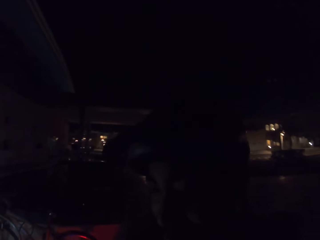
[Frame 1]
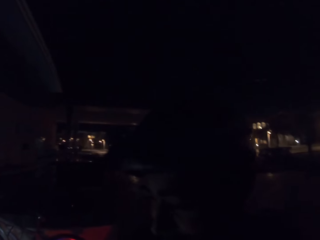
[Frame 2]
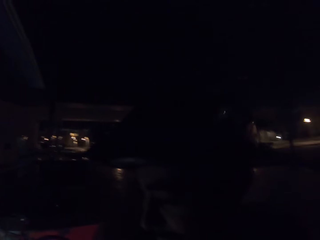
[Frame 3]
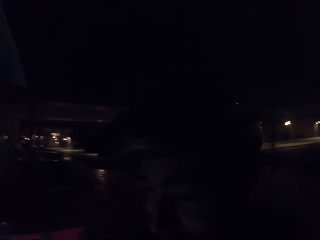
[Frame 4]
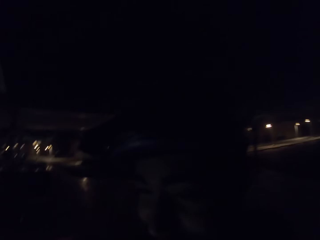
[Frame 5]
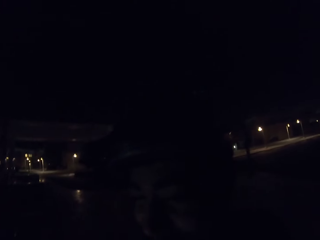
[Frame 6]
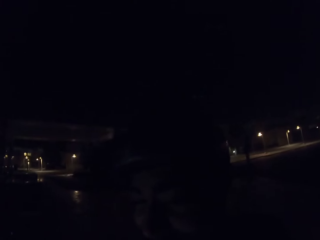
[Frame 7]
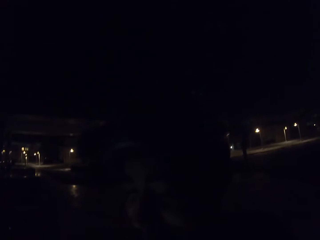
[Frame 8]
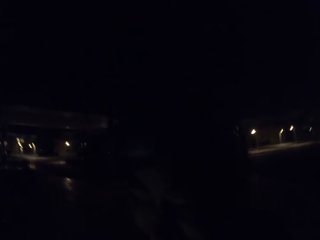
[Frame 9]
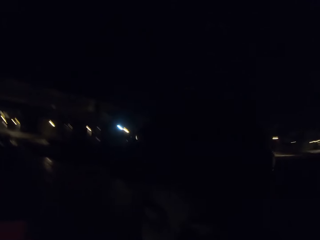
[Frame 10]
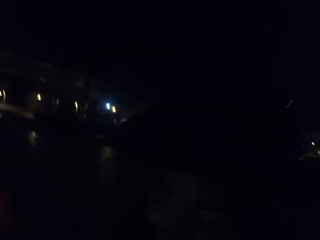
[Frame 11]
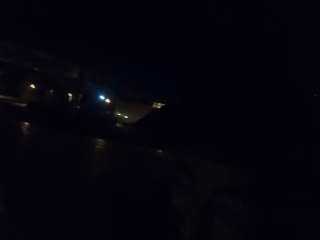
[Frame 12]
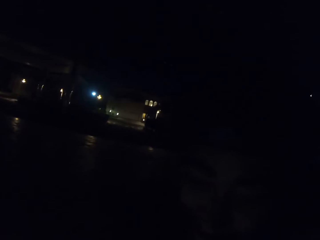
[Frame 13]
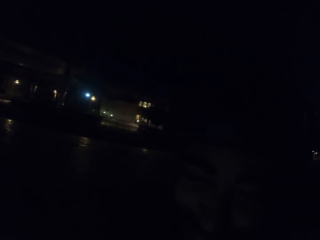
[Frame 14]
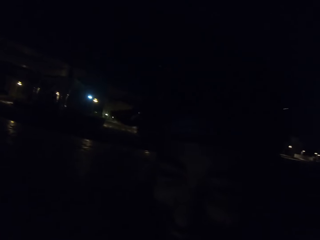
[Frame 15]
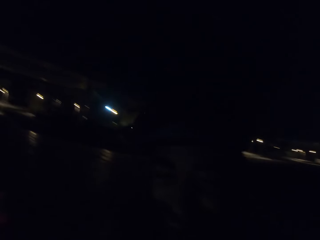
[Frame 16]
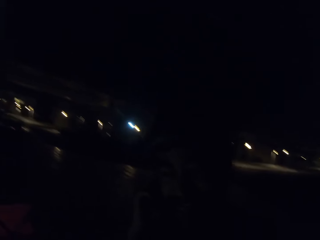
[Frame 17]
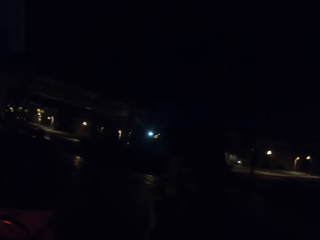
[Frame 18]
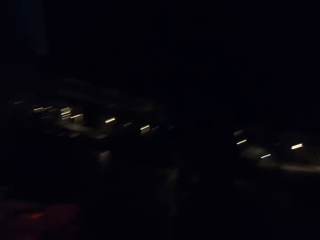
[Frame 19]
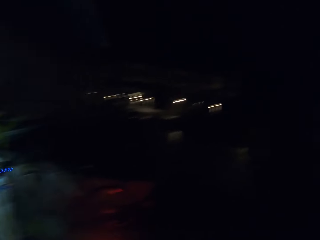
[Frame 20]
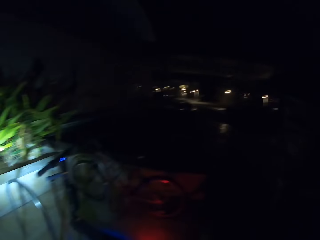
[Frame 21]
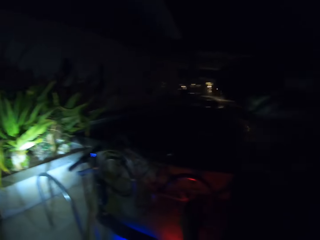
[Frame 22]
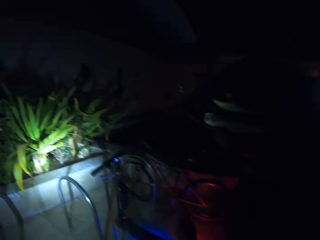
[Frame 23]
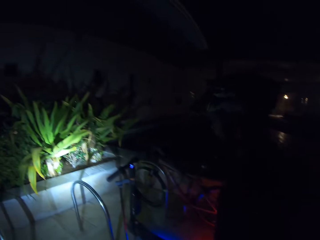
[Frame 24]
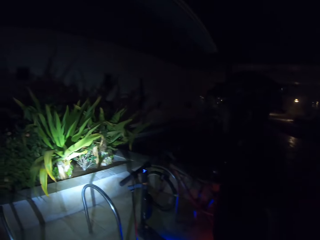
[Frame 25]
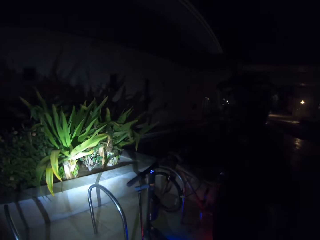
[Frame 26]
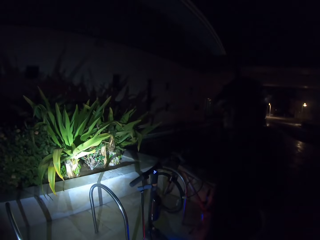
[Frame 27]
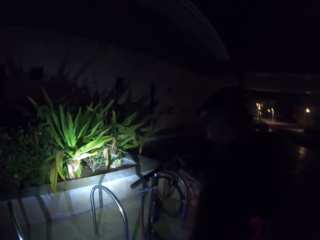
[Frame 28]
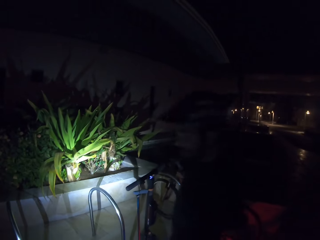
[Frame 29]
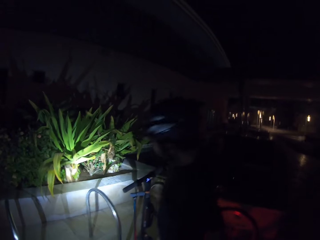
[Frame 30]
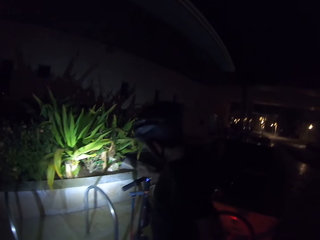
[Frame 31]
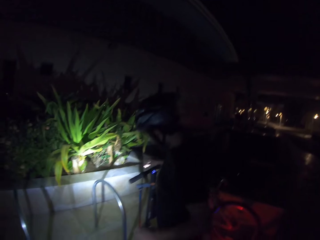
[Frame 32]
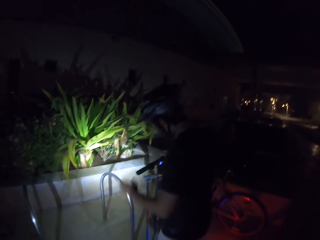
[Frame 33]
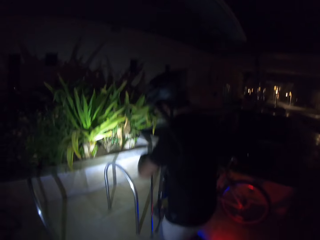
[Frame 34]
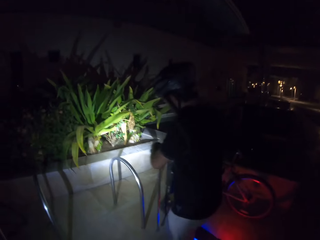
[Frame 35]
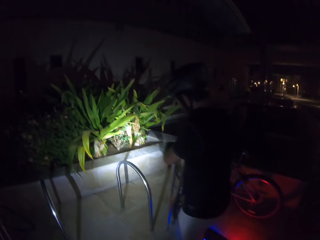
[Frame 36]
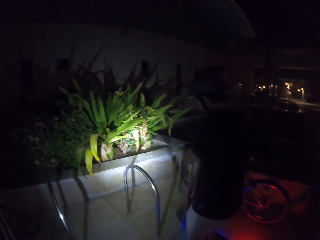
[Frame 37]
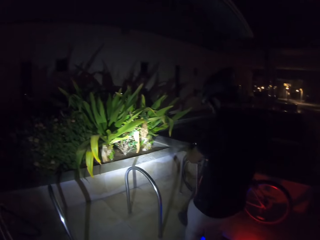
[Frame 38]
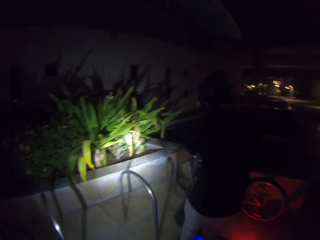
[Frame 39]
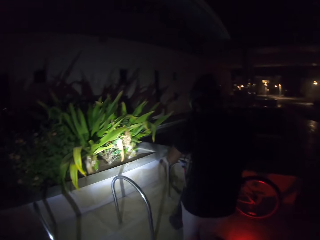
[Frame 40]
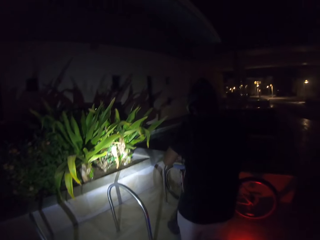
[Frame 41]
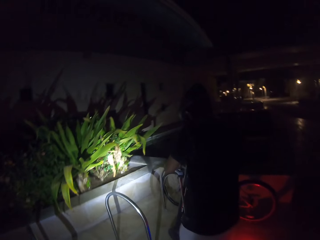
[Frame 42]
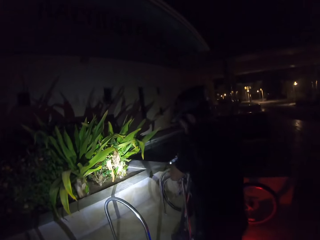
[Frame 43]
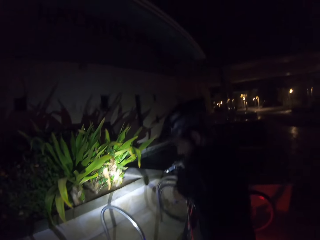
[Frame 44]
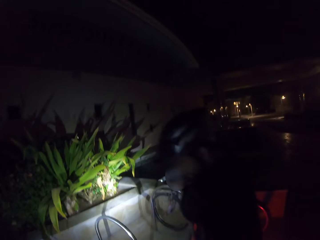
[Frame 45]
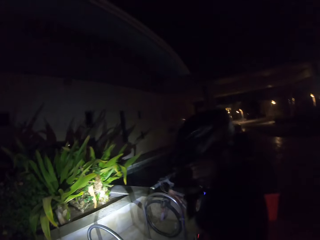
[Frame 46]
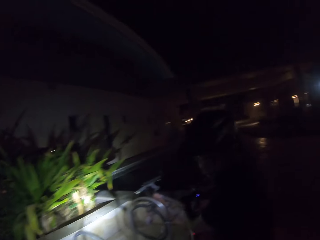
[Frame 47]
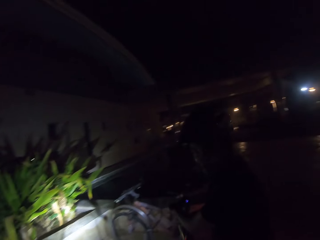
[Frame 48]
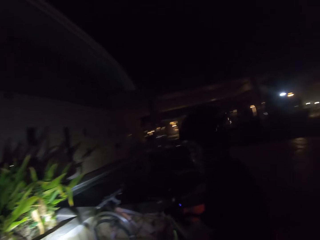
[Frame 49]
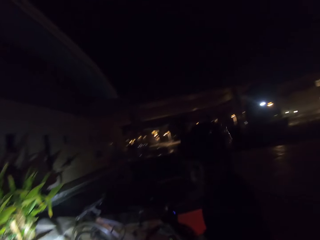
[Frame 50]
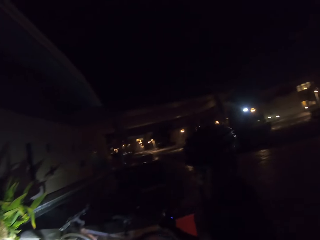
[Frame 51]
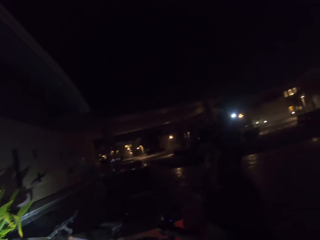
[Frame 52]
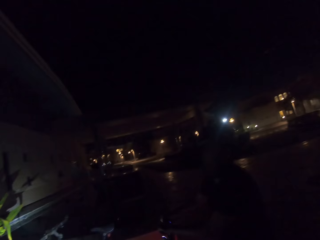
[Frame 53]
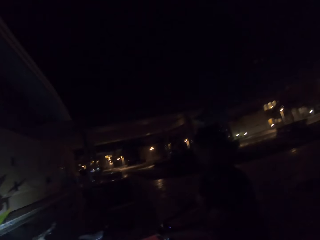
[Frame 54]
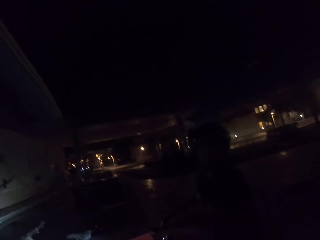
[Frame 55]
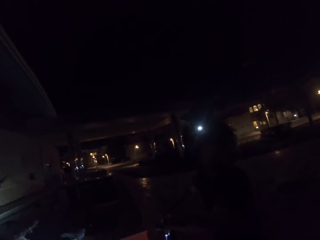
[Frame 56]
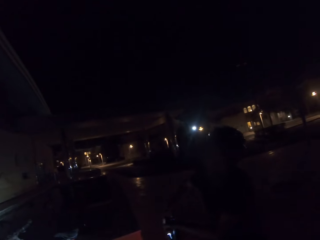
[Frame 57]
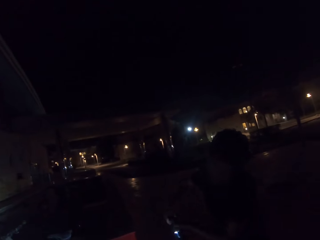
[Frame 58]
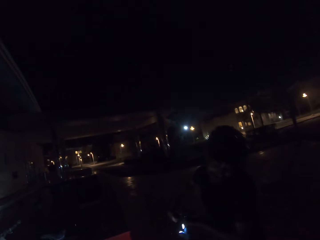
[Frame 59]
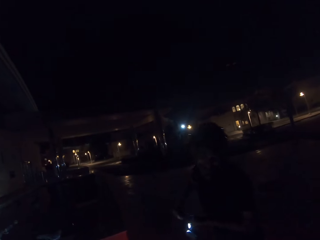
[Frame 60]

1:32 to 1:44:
A man moves a scooter.

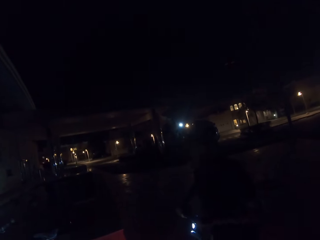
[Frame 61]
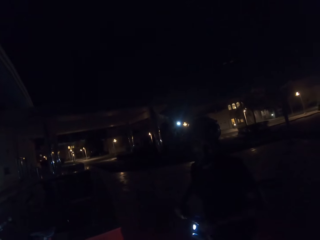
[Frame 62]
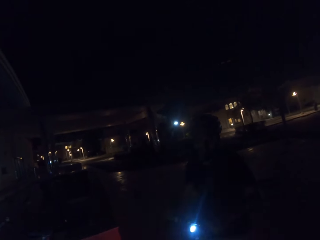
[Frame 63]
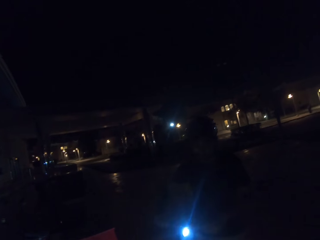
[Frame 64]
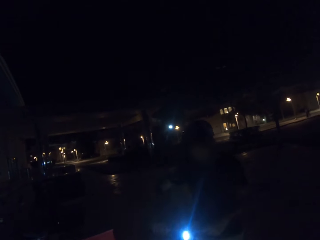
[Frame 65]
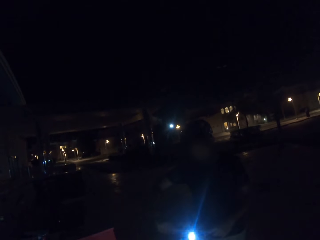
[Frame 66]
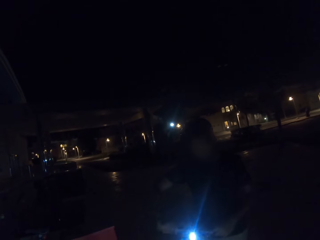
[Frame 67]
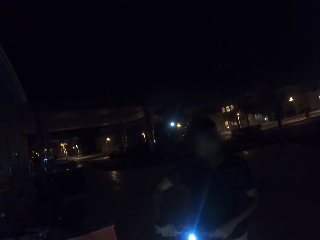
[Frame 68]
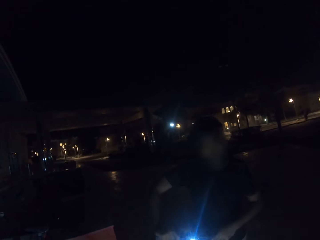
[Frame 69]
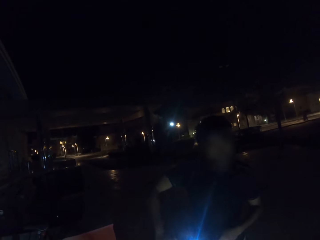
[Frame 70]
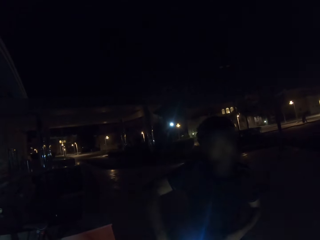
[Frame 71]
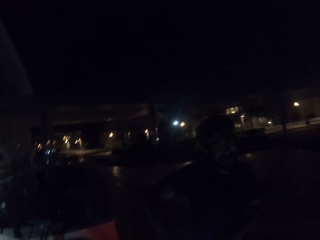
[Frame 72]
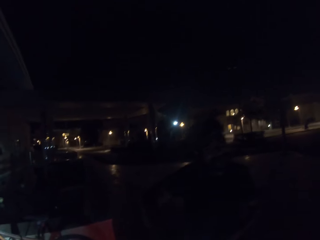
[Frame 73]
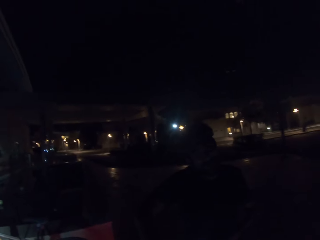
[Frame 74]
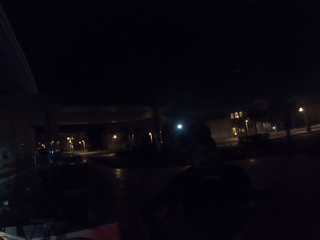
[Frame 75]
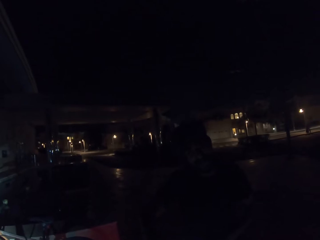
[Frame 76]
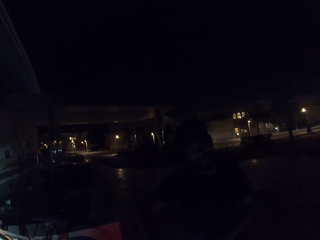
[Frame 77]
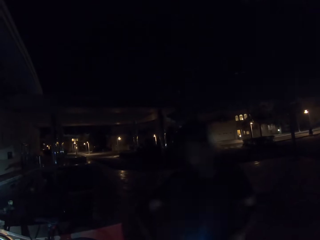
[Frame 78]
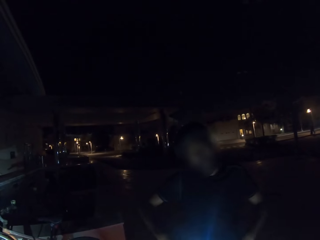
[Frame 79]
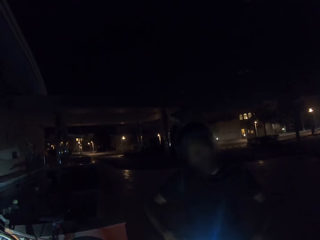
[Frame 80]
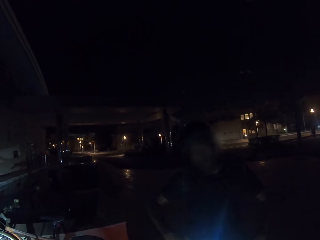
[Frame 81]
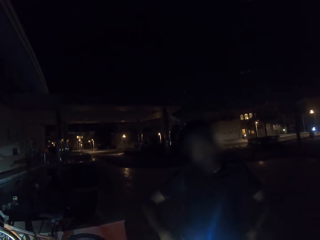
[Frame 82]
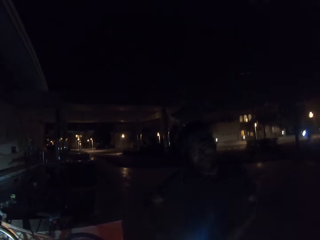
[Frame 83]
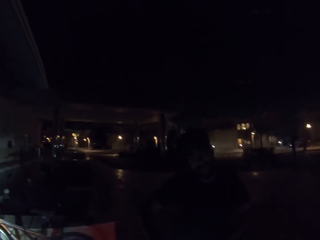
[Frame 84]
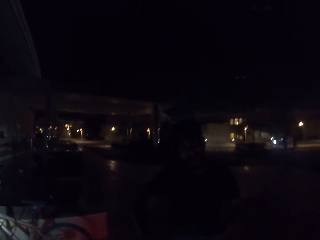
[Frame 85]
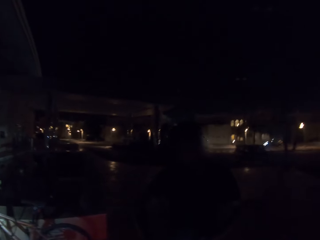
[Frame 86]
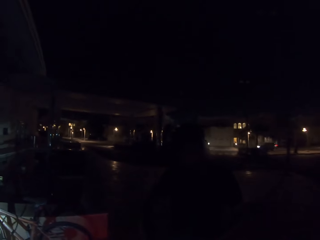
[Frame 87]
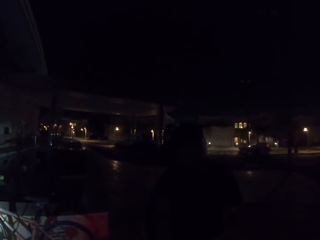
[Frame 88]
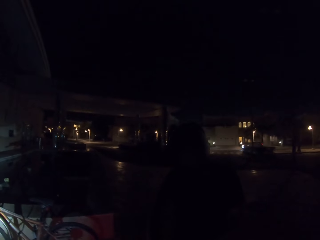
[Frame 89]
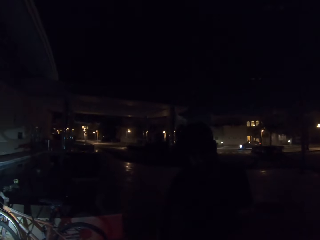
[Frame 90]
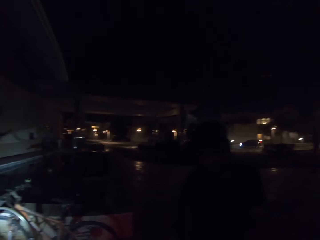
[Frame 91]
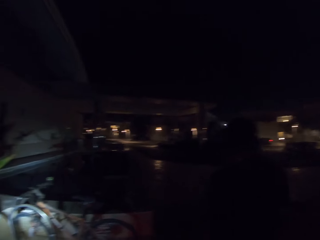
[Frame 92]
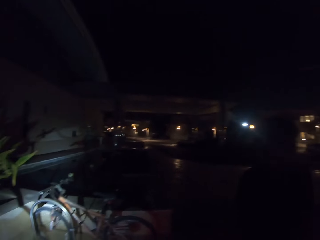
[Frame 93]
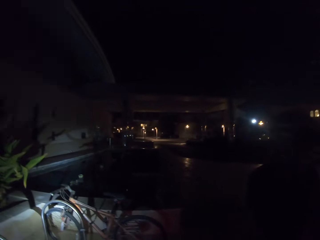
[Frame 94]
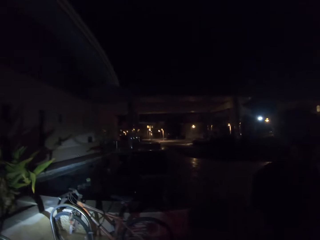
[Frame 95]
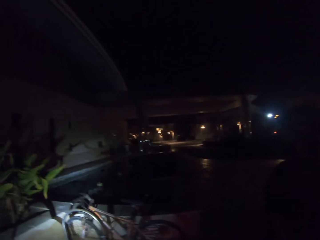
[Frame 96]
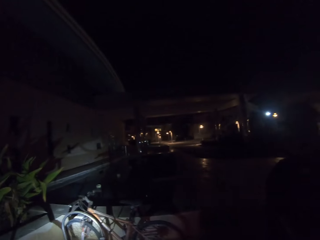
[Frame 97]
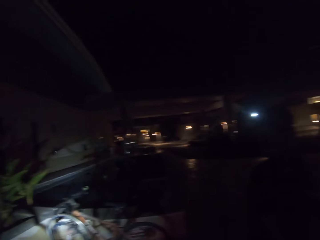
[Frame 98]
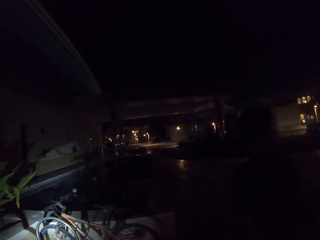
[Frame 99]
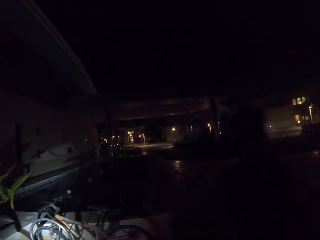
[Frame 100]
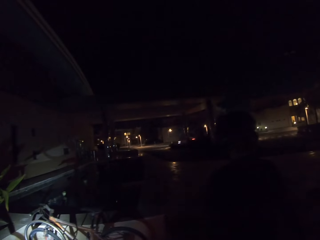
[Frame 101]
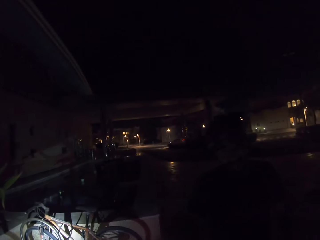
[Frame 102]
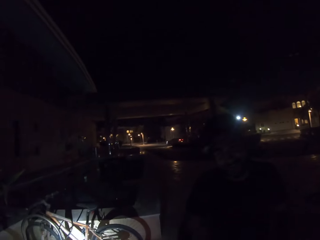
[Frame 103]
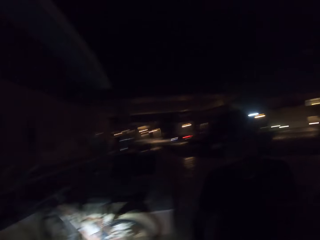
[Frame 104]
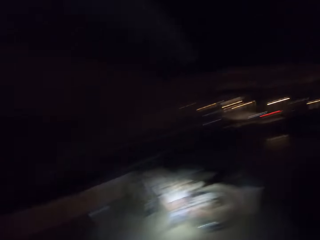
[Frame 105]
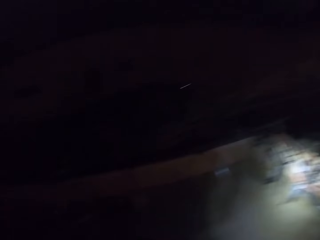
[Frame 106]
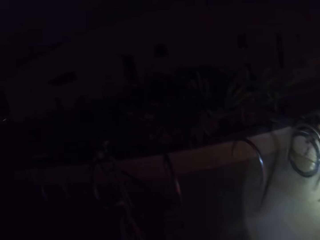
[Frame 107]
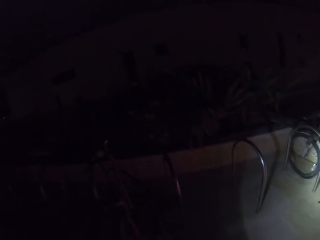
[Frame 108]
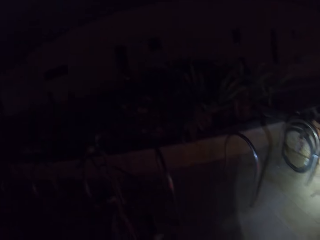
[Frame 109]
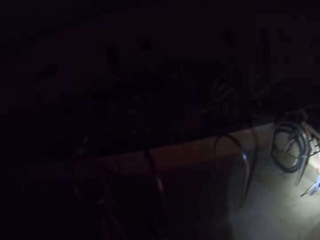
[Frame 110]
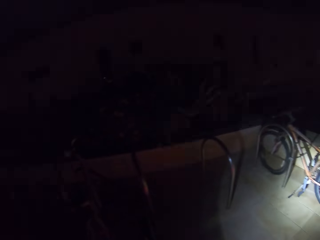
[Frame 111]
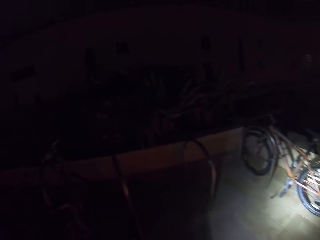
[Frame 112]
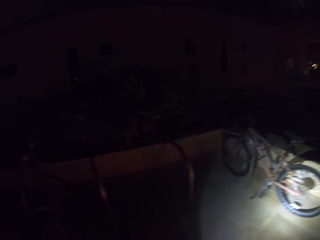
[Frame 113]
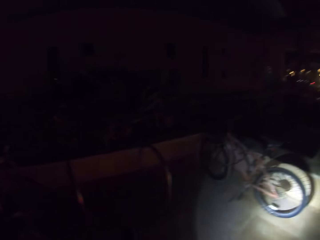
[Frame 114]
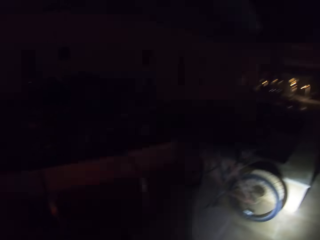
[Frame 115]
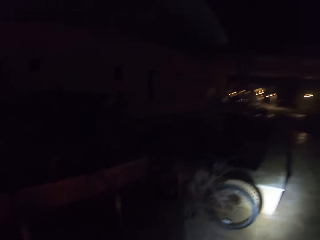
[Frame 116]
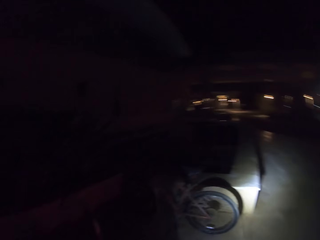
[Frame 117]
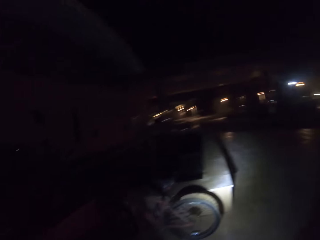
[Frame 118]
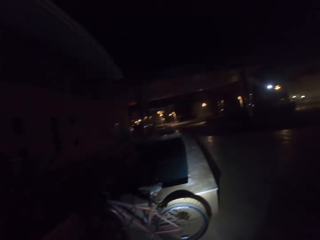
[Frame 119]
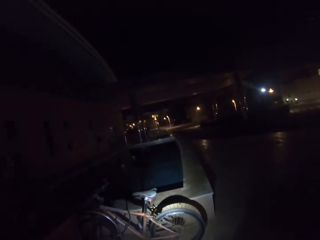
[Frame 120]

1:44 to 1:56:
The camera wearer stares at a man. They look around a parking lot.
